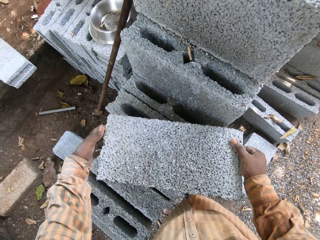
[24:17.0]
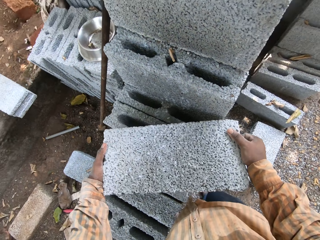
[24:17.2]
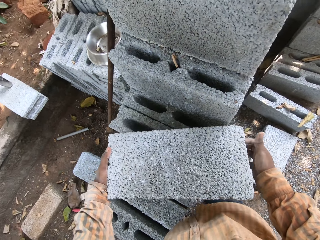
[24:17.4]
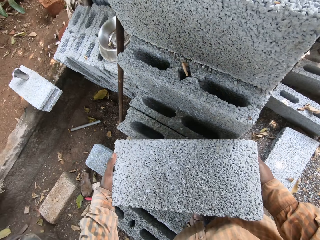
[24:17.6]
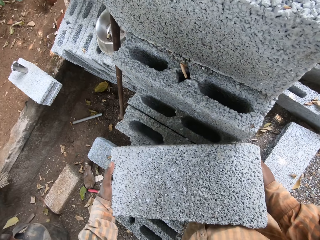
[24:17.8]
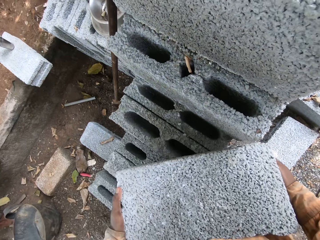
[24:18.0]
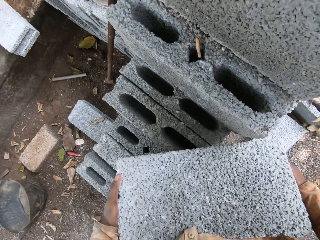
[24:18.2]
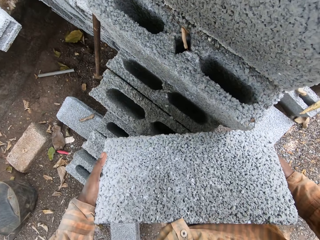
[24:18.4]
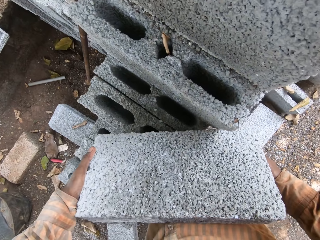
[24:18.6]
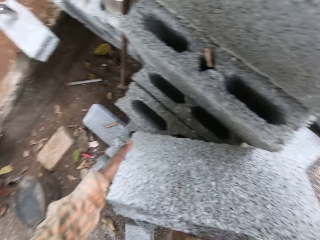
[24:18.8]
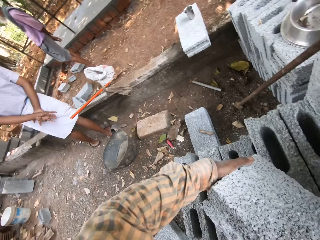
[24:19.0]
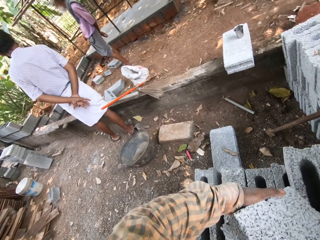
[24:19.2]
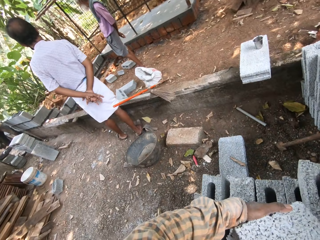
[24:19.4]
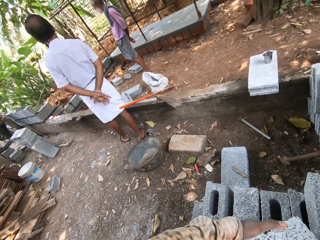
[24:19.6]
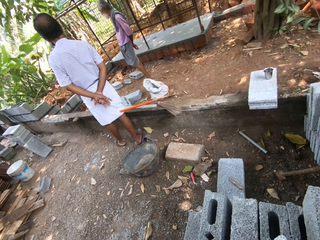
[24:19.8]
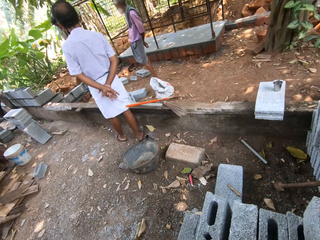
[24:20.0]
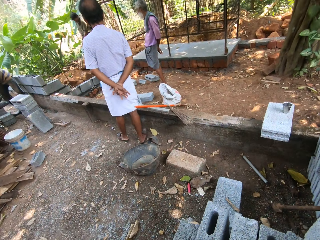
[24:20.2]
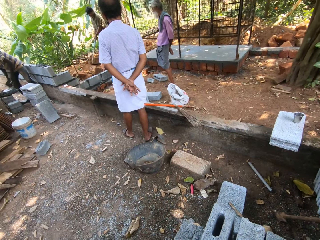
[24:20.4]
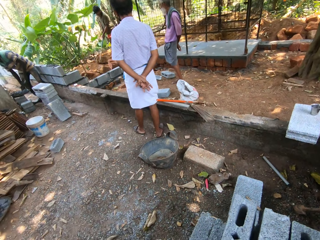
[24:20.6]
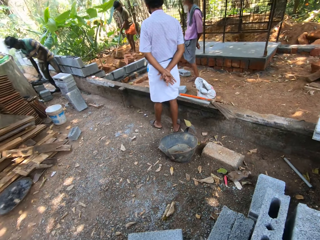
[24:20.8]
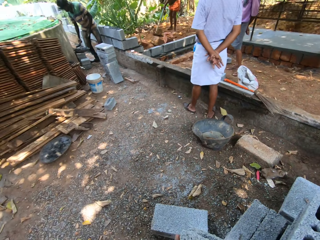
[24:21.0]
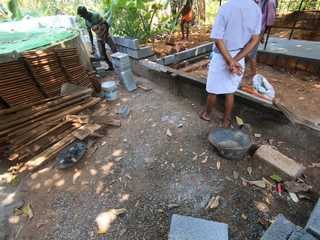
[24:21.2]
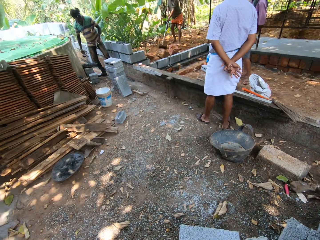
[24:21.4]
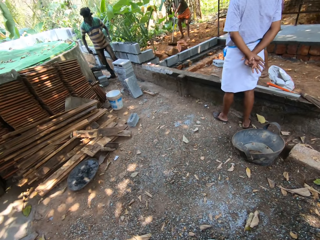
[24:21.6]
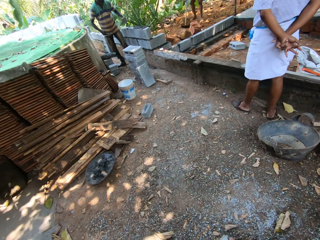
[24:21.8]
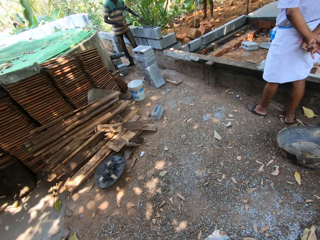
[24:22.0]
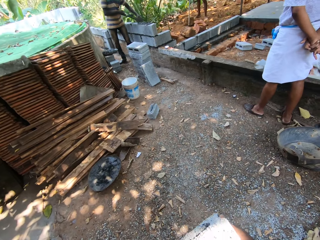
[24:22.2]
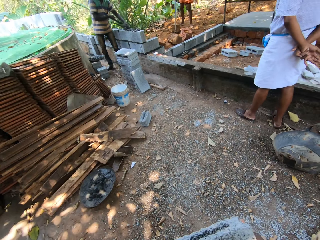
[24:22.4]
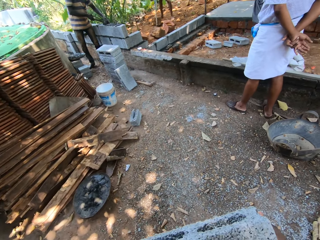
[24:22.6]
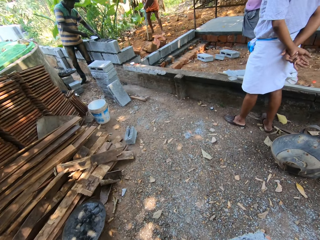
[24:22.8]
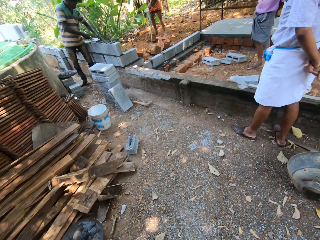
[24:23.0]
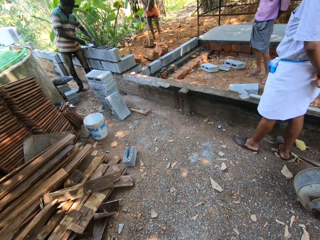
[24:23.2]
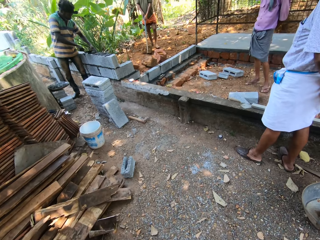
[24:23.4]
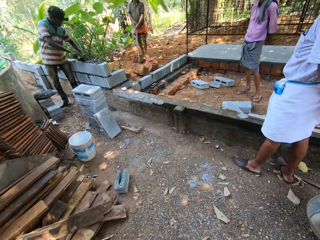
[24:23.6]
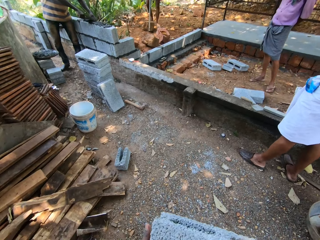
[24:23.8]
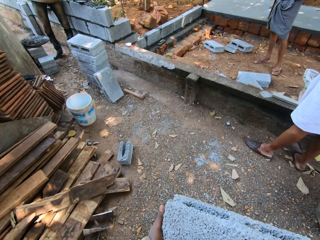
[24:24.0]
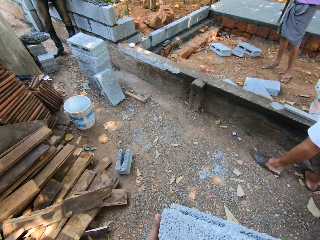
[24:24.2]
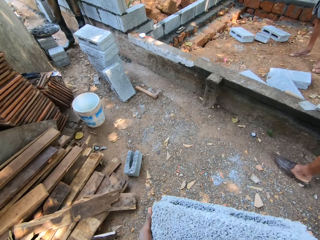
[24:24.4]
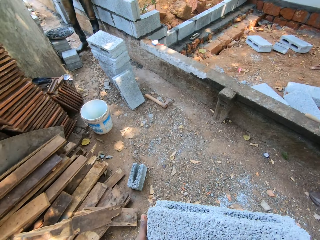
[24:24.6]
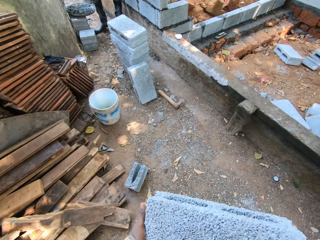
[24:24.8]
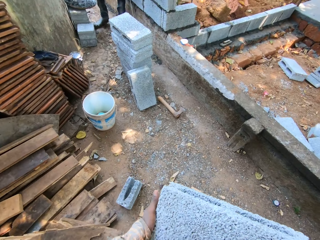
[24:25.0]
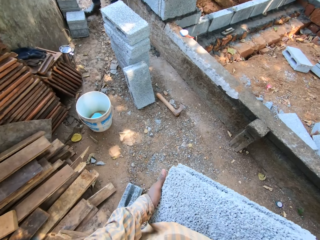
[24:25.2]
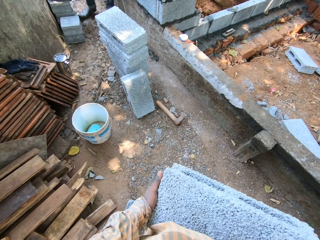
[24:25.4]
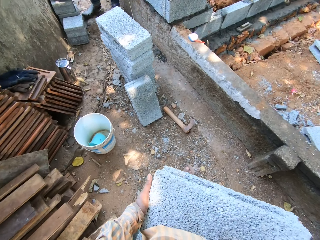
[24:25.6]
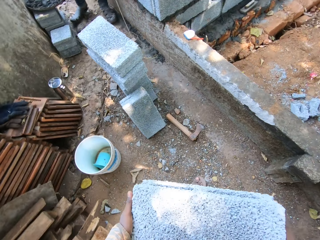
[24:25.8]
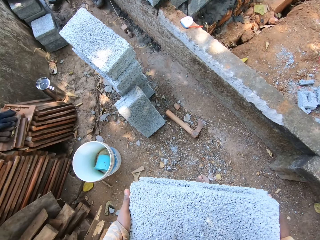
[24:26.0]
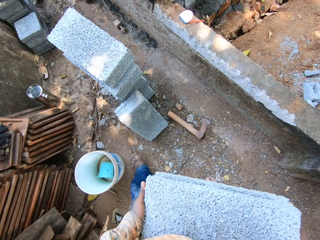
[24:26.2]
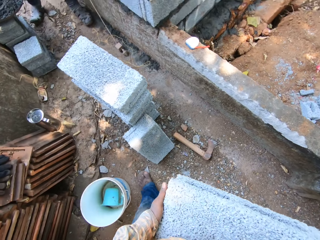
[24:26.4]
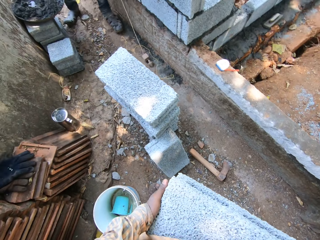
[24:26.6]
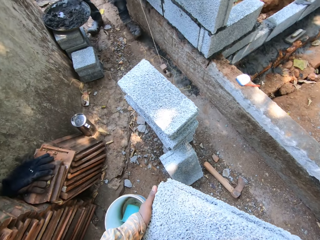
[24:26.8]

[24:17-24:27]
The camera wearer lifts the block on the stack of blocks with both hands. The man scoops cement mortar from the pan with the trowel in his right hand. The camera wearer walks. The man places the wooden float in his left hand by the wall and pours the cement in the trowel on the wall with his right hand.

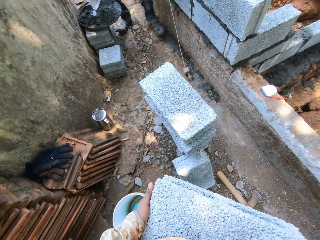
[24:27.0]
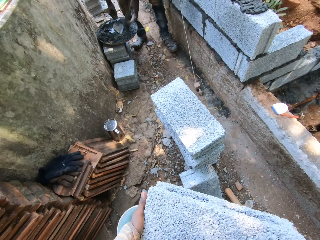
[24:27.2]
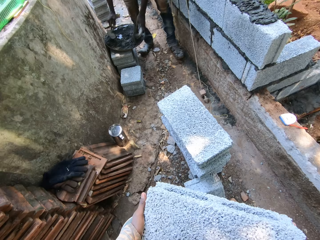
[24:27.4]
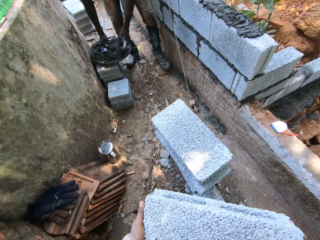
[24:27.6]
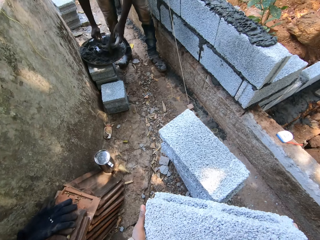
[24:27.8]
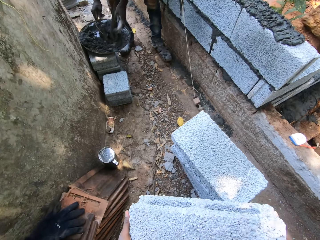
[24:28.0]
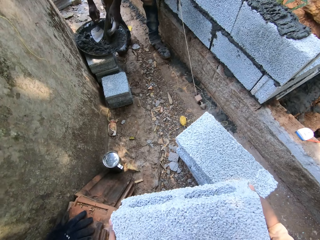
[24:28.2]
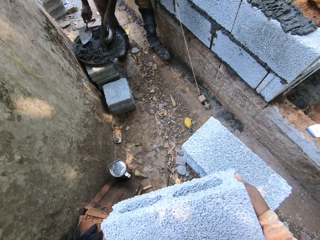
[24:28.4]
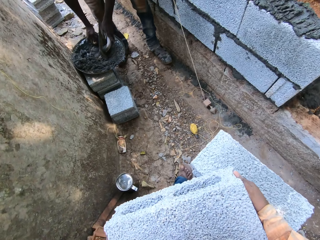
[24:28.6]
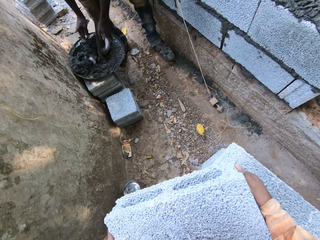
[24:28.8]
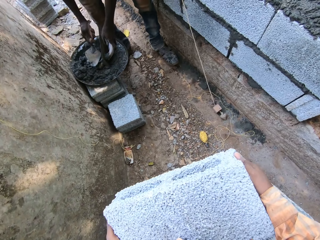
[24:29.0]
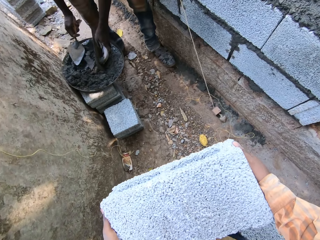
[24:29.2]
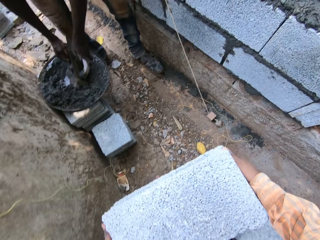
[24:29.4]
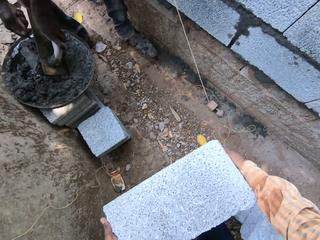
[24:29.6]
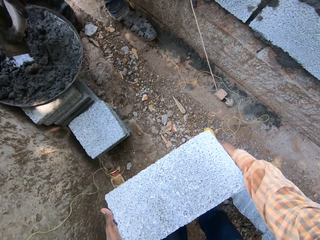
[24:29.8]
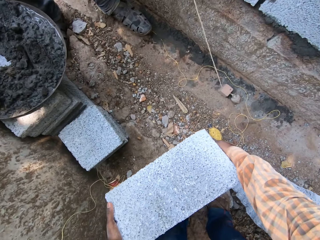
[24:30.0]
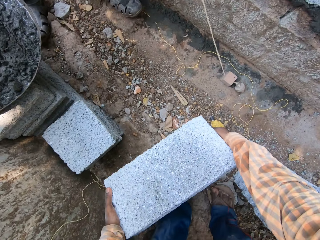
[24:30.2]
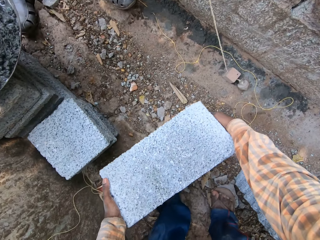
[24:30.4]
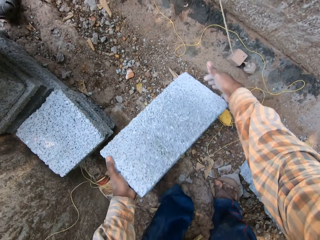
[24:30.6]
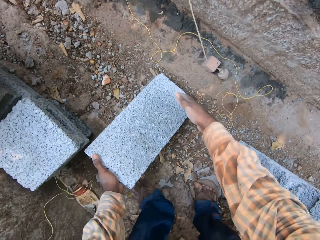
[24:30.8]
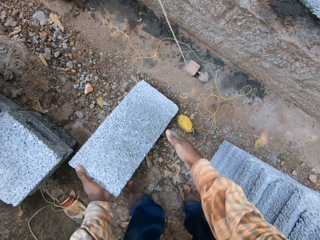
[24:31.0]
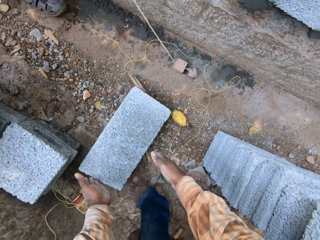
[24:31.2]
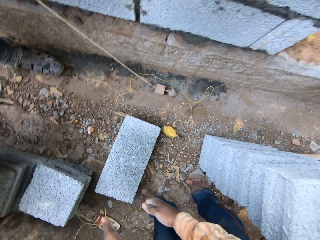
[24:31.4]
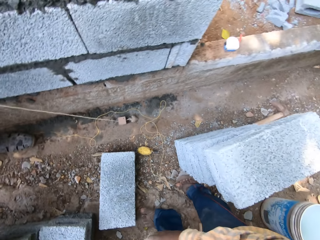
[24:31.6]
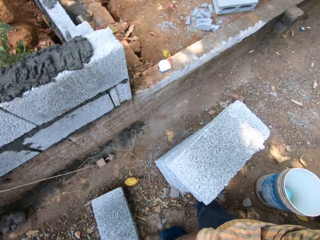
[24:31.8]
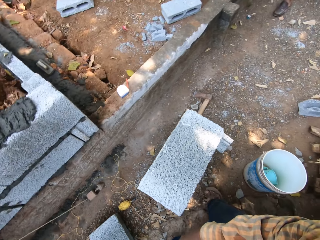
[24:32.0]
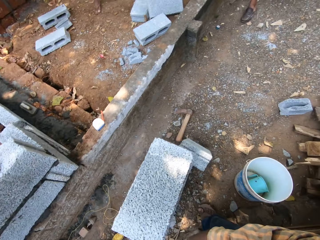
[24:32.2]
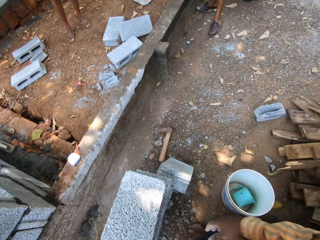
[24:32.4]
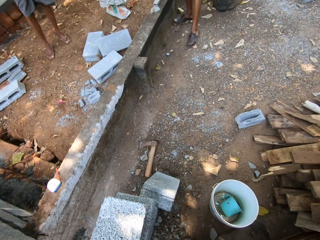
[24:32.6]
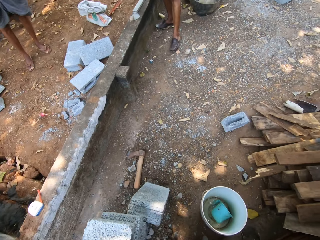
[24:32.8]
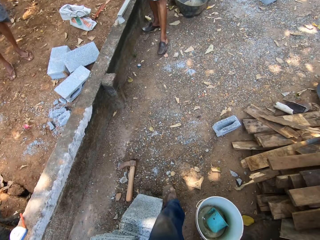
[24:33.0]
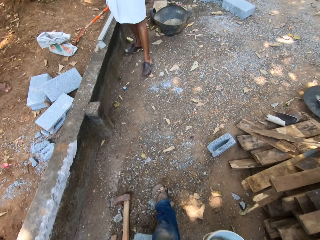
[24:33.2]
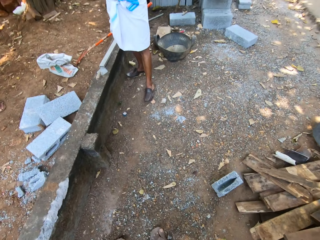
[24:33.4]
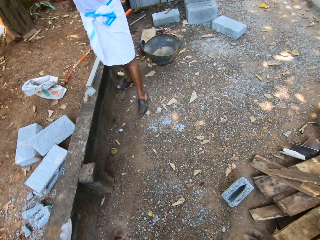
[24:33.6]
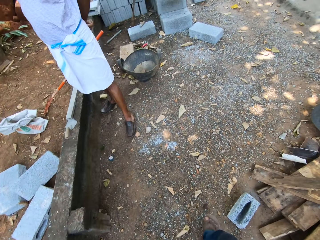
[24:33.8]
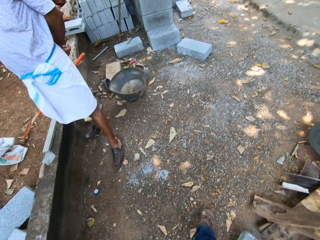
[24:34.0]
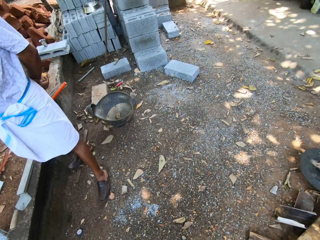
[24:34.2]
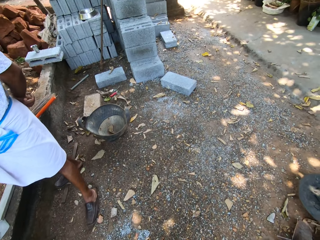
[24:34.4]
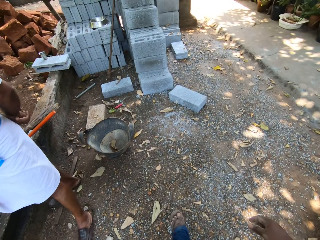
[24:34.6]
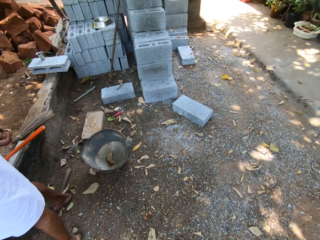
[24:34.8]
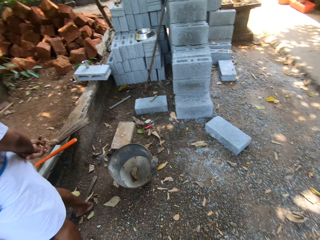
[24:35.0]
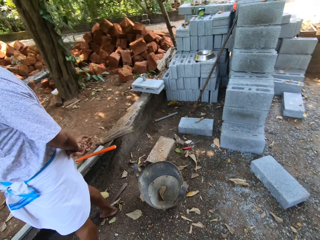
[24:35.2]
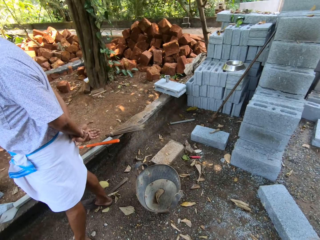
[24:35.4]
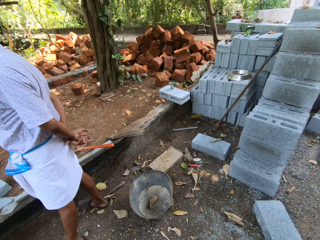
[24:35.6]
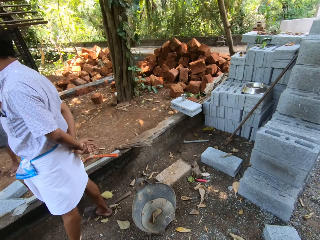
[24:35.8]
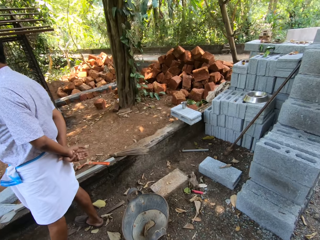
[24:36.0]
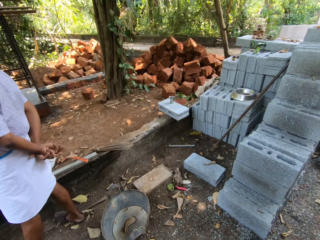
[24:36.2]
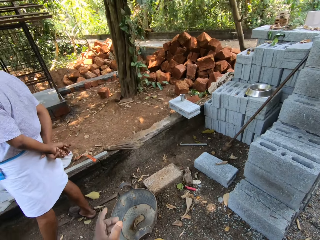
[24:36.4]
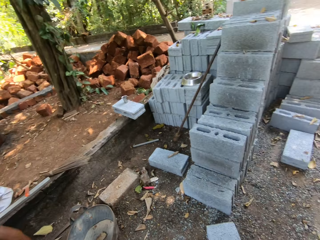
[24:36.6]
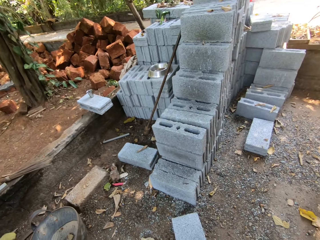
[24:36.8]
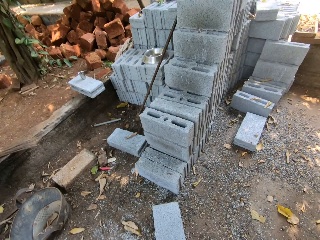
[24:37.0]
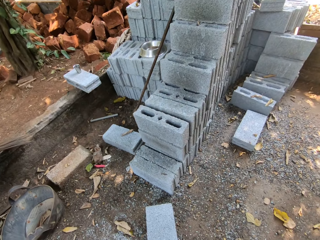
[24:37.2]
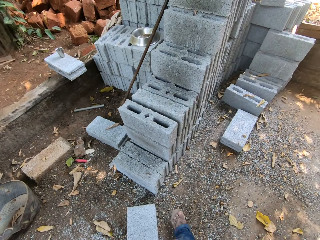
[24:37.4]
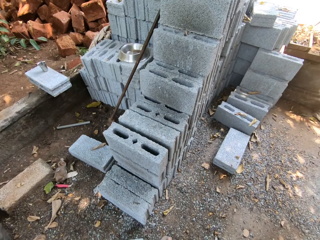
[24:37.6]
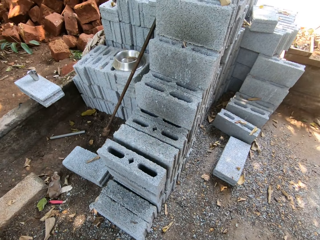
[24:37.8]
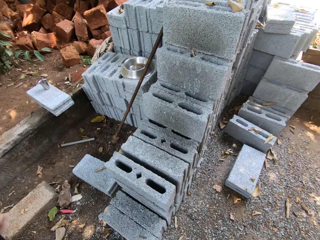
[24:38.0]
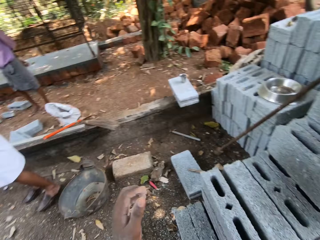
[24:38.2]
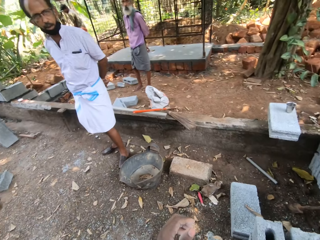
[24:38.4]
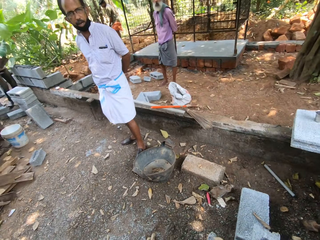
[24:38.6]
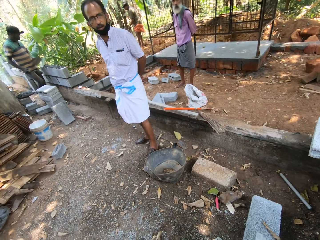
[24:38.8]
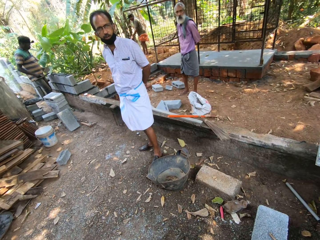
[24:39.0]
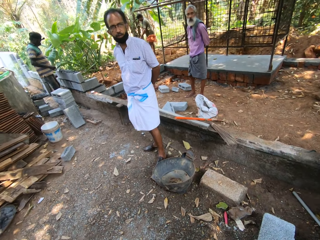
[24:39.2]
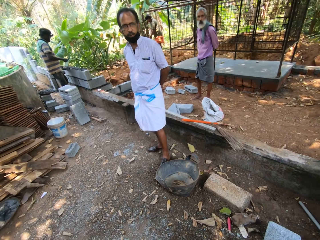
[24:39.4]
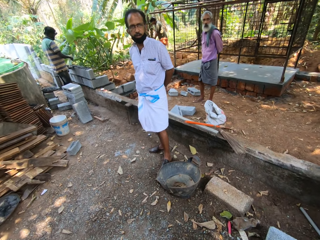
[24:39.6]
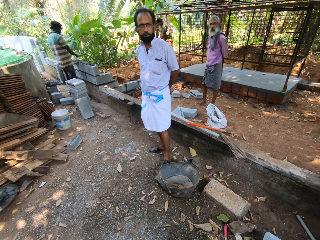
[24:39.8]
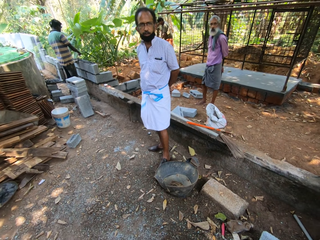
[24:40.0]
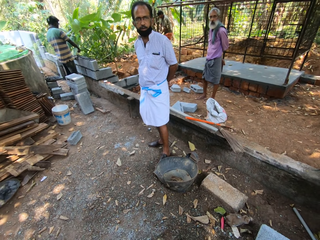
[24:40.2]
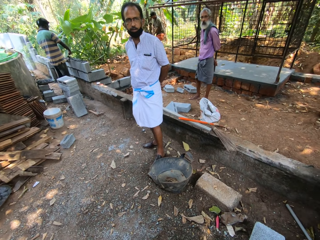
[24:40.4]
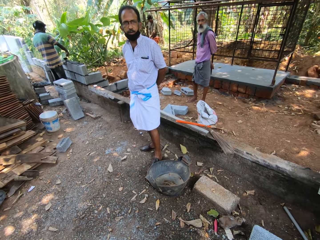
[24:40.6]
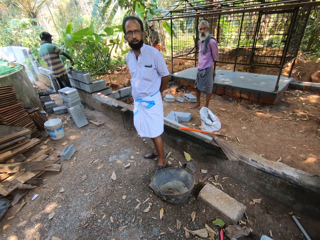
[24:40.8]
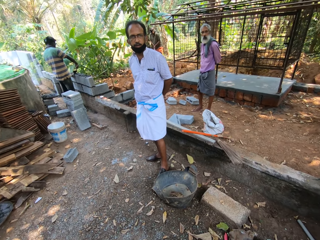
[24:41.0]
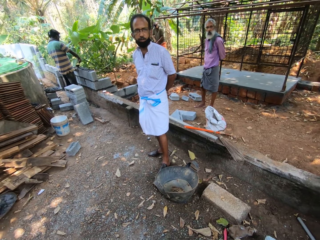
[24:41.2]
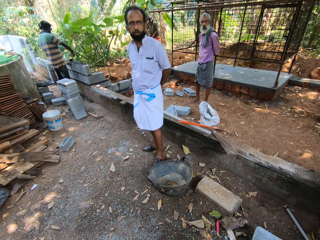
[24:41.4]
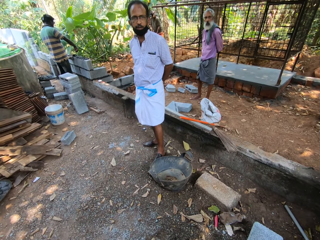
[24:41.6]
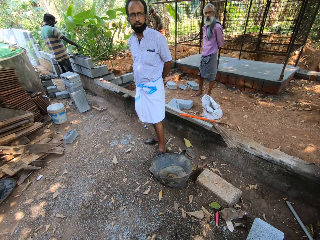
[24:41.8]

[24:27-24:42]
The man places the wooden float in the pan with his left hand, mixes cement mortar with the trowel in his right hand, and scoops cement mortar from the pan with the trowel in his right hand and the wooden float in his left hand. The camera wearer places the concrete block on the ground with both hands. They walk. They interact with two other men and the man. They talk to a person.
